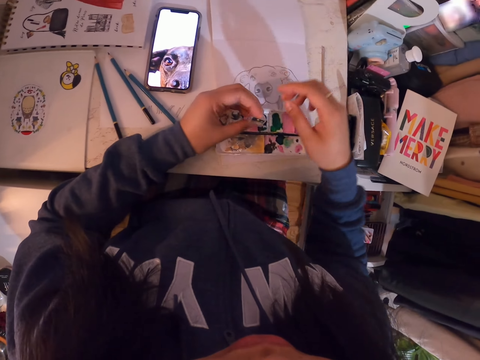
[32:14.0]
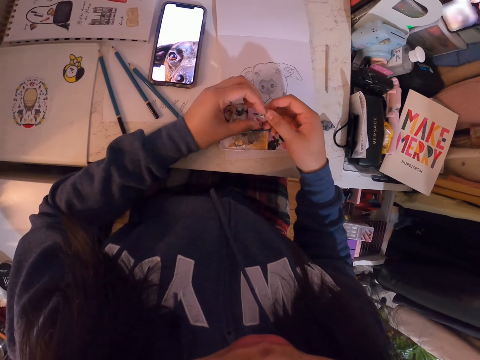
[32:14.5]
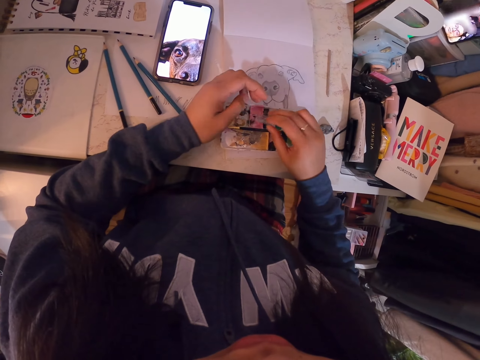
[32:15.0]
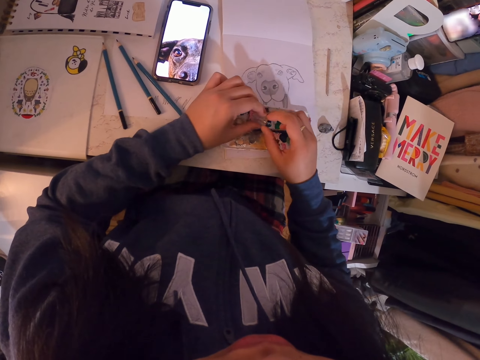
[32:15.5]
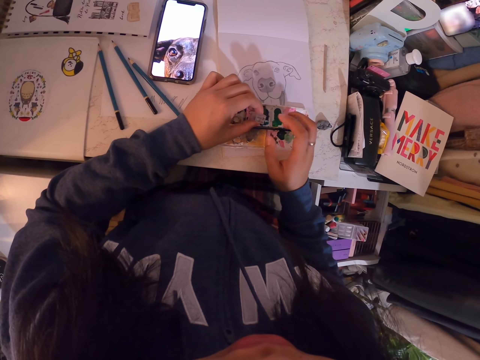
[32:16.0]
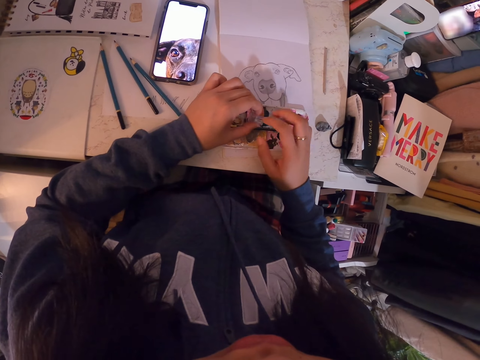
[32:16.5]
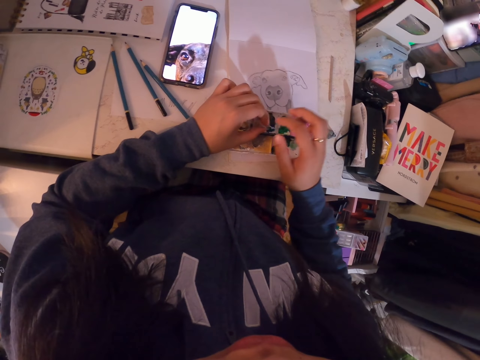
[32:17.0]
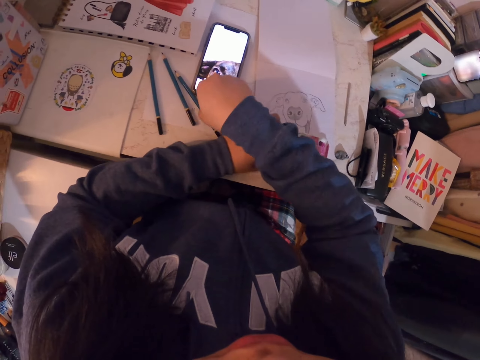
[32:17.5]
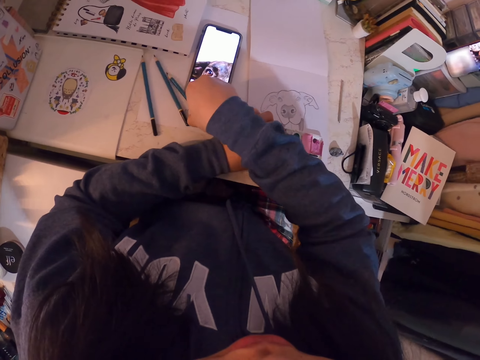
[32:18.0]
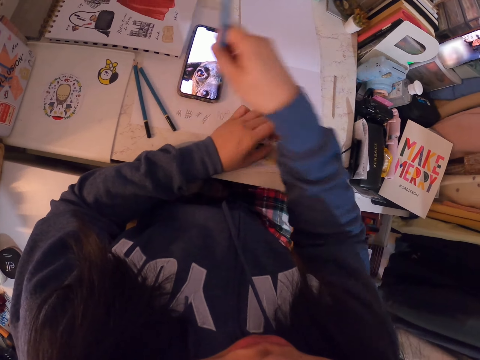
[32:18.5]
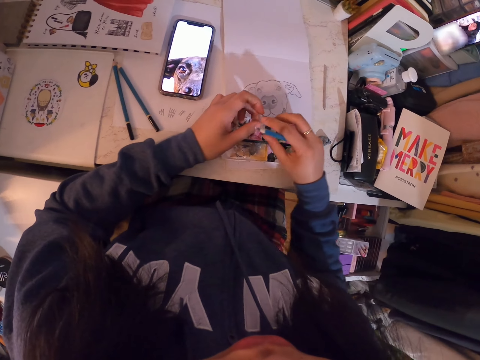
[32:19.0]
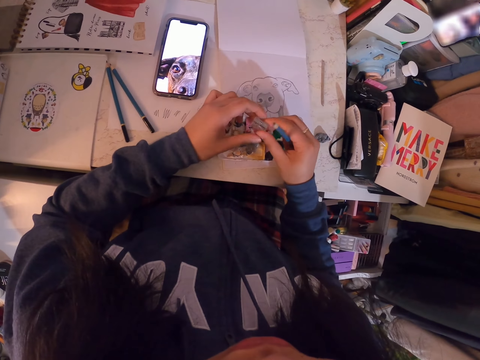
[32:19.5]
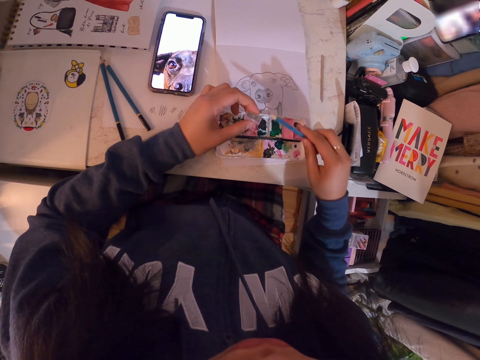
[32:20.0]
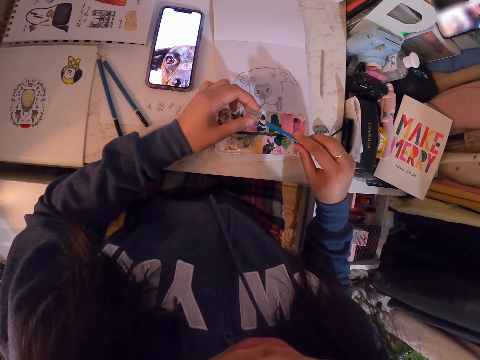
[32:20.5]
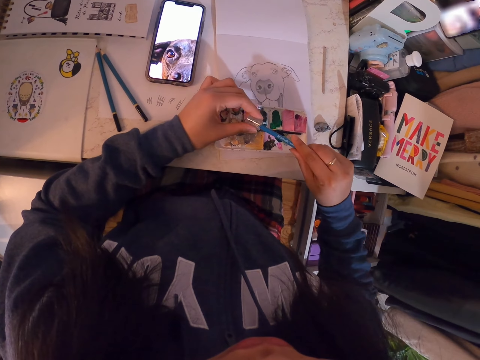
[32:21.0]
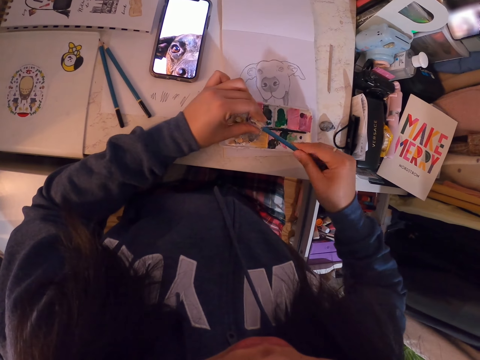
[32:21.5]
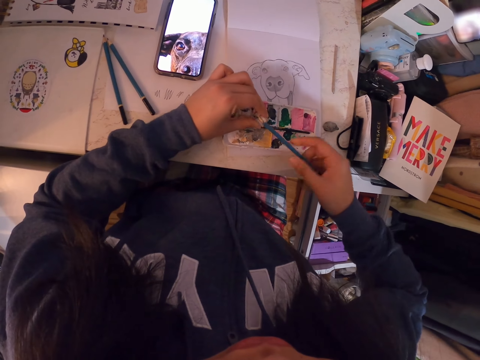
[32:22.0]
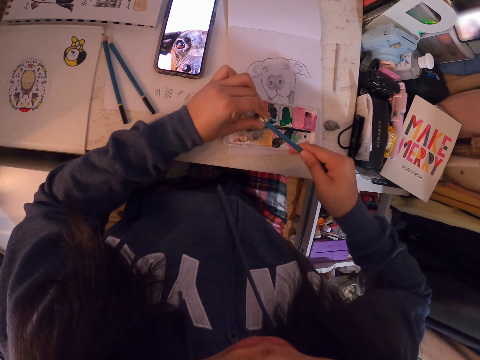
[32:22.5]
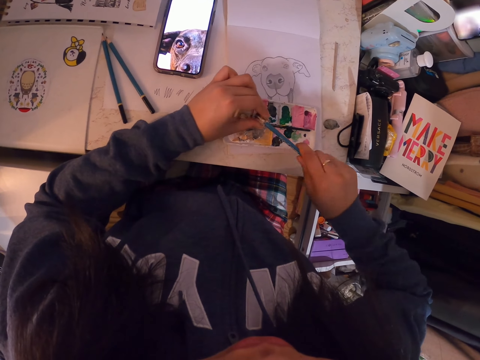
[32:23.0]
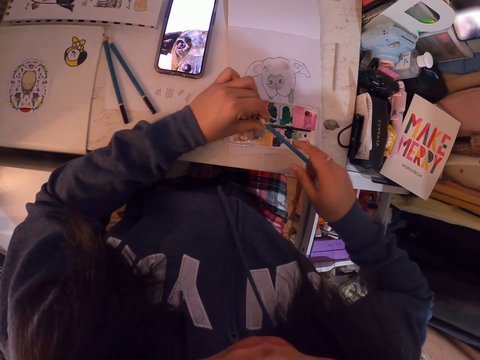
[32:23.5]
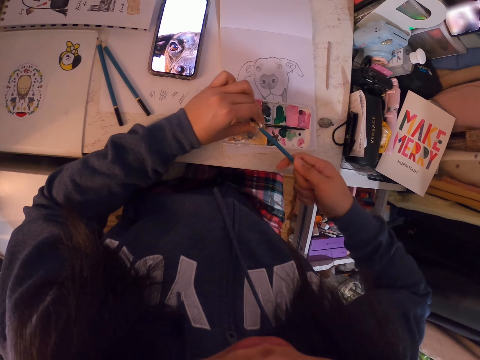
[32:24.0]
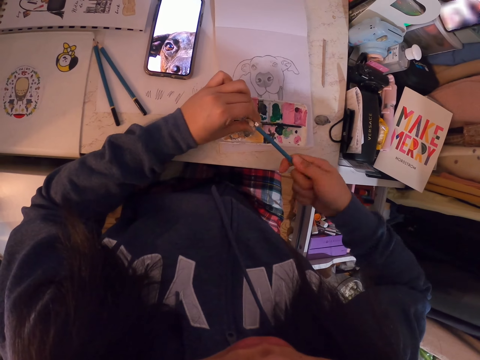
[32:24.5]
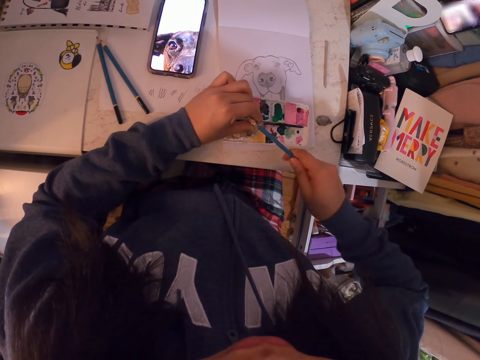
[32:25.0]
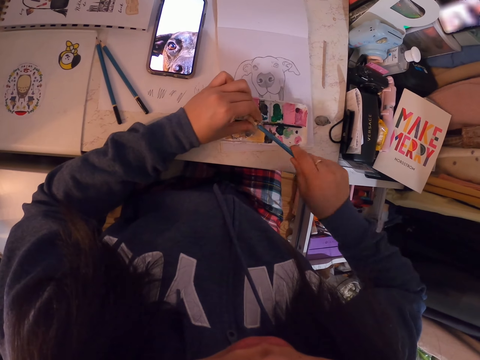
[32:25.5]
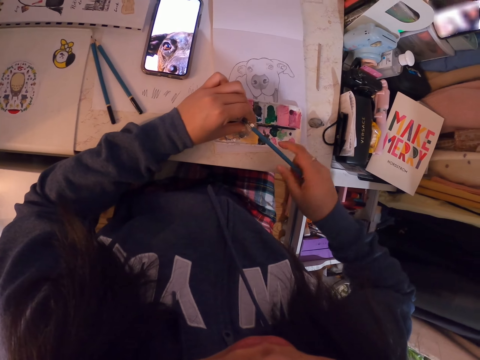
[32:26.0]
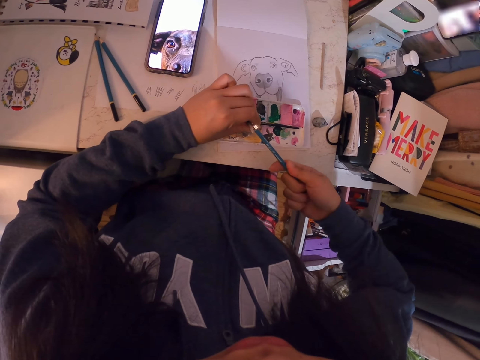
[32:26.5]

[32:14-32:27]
The camera wearer shakes the sharpener. They stare at the sharpener. They hit the sharpener. They pick a pencil. They turn the sharpener. They insert the pencil in the sharpener. They sharpen the pencil.

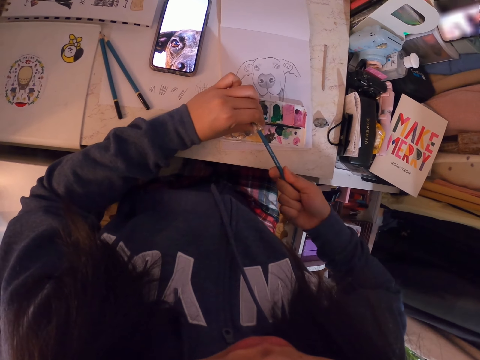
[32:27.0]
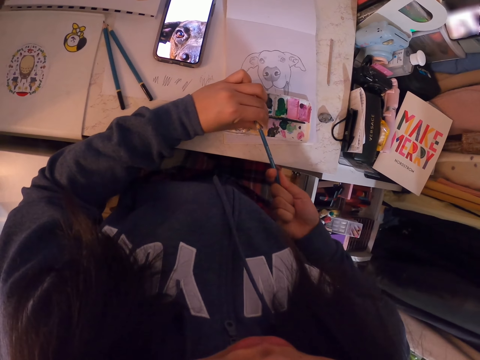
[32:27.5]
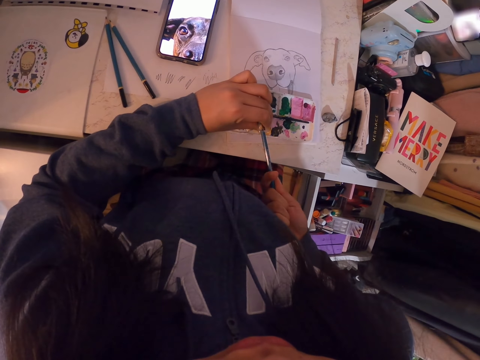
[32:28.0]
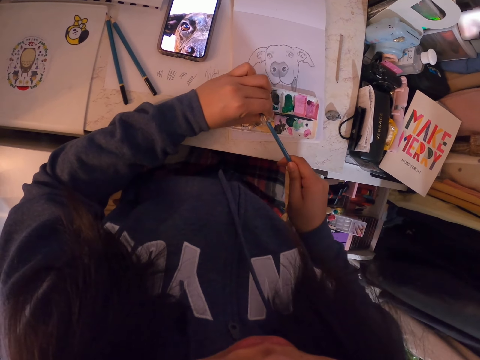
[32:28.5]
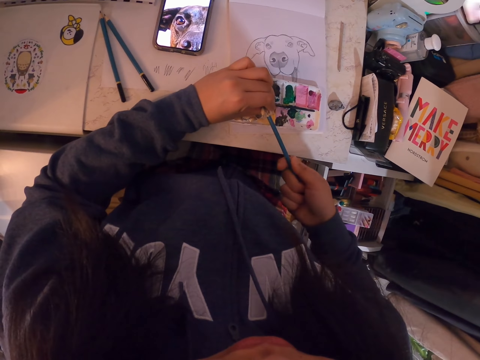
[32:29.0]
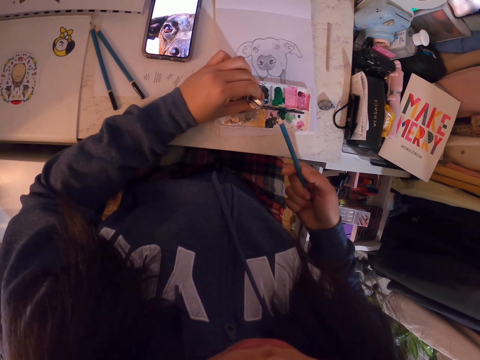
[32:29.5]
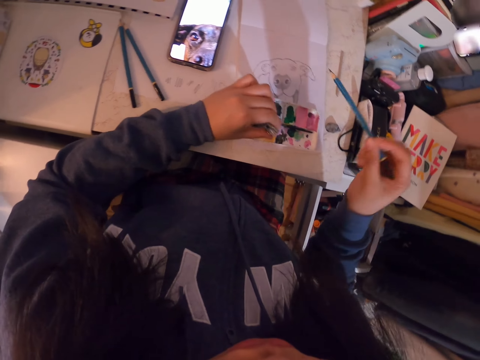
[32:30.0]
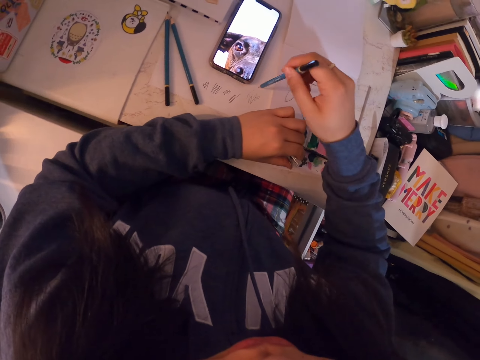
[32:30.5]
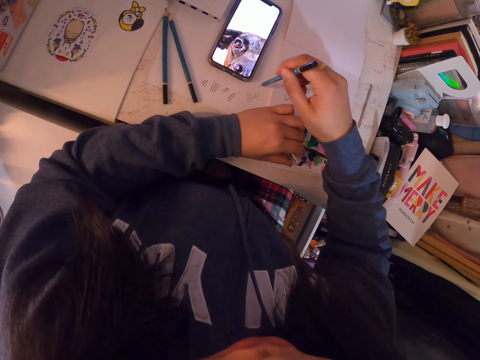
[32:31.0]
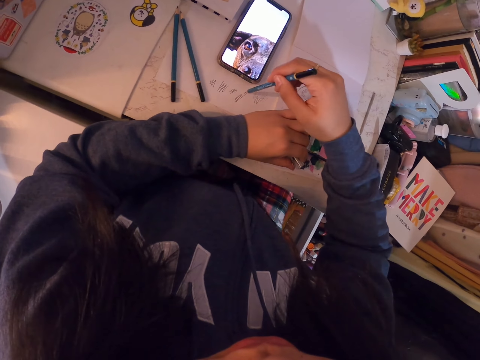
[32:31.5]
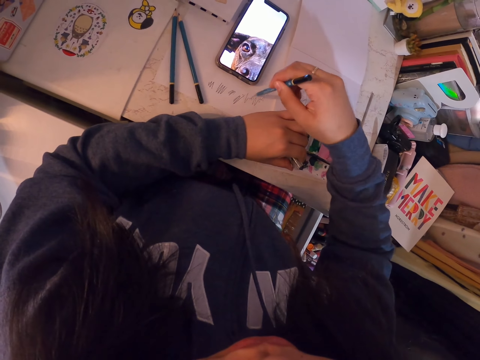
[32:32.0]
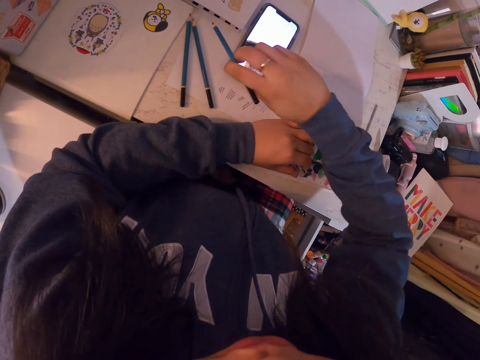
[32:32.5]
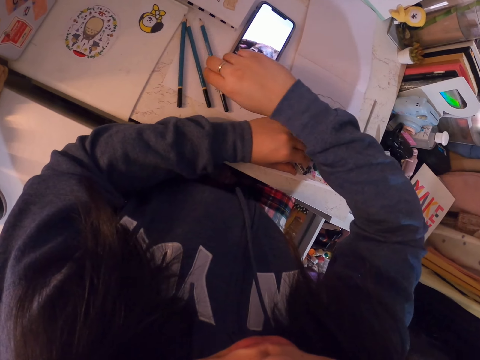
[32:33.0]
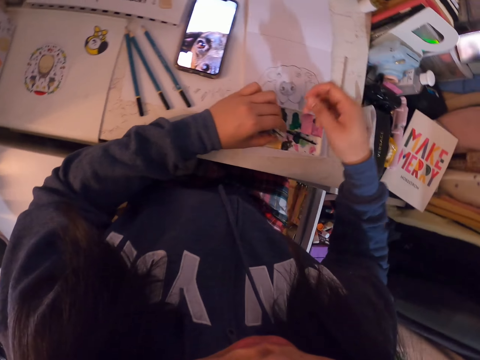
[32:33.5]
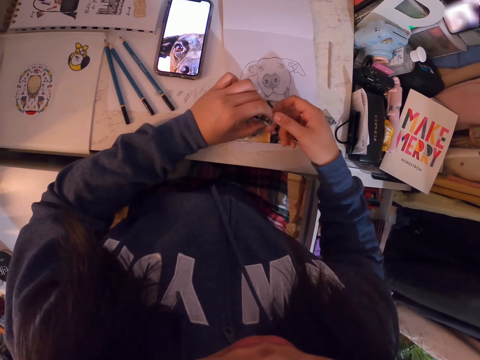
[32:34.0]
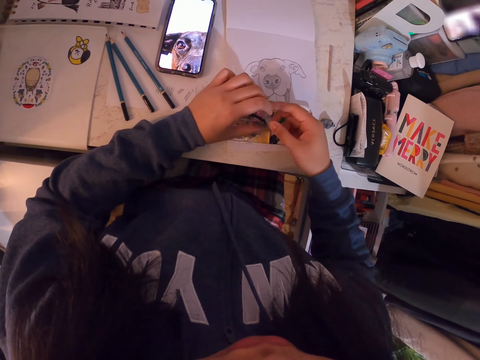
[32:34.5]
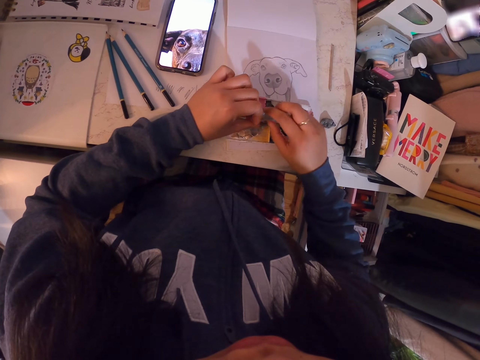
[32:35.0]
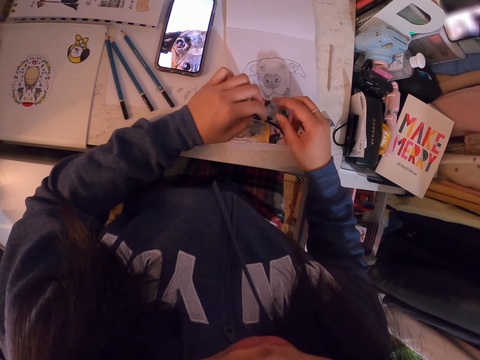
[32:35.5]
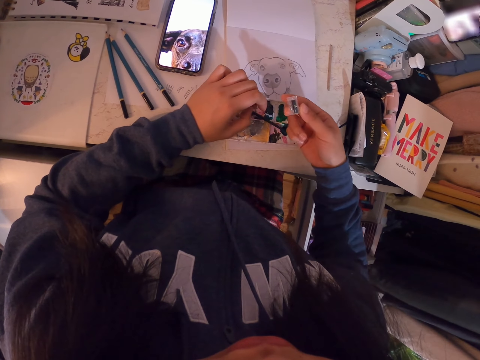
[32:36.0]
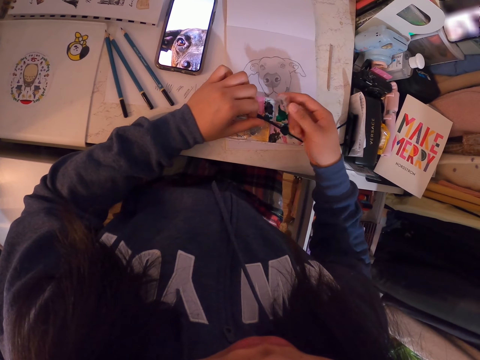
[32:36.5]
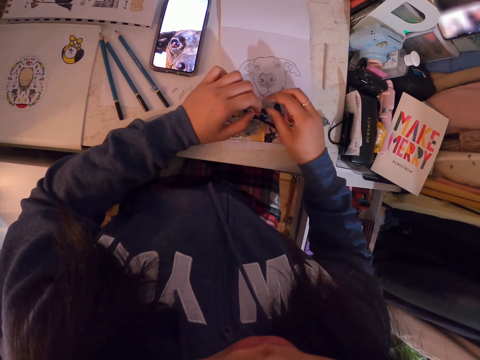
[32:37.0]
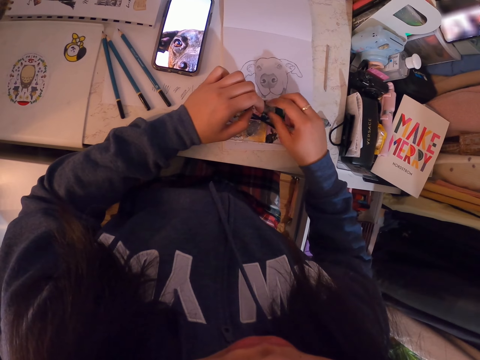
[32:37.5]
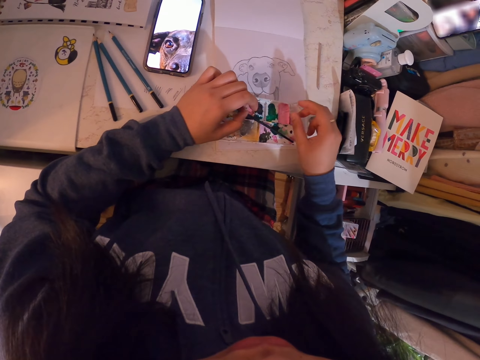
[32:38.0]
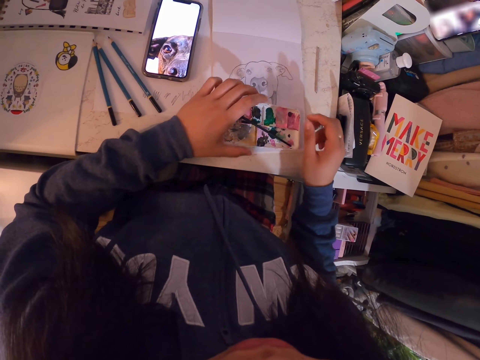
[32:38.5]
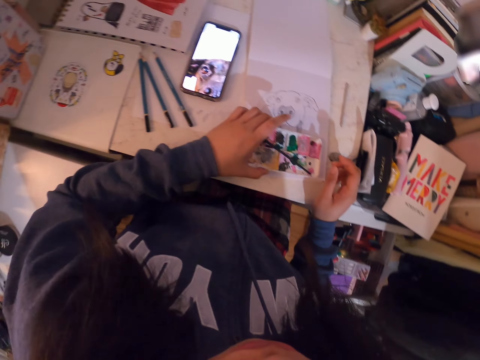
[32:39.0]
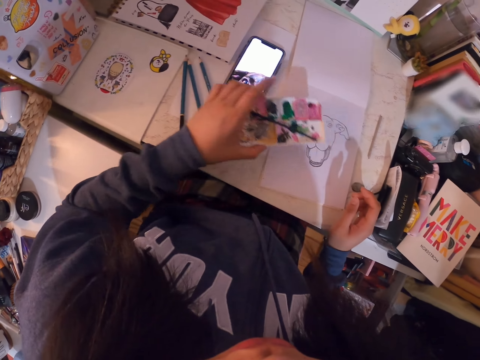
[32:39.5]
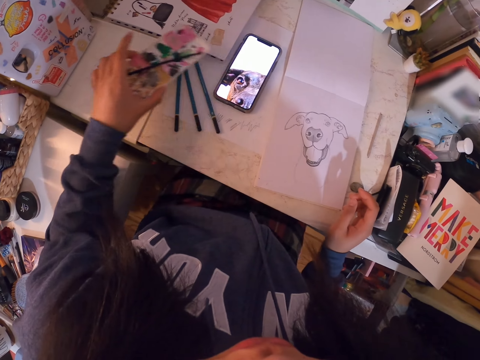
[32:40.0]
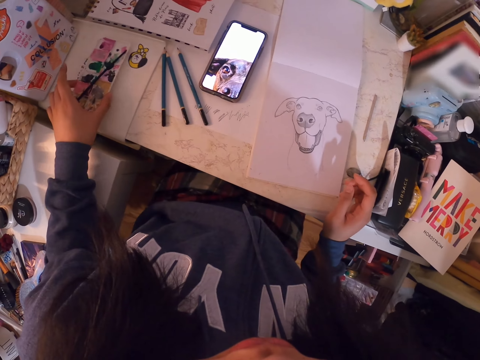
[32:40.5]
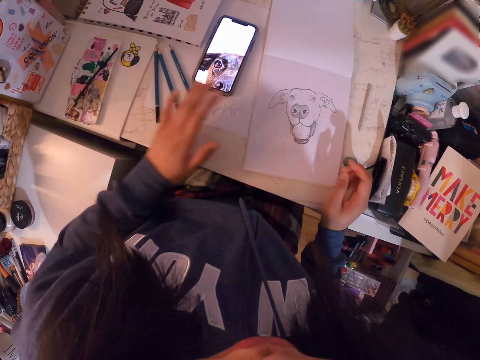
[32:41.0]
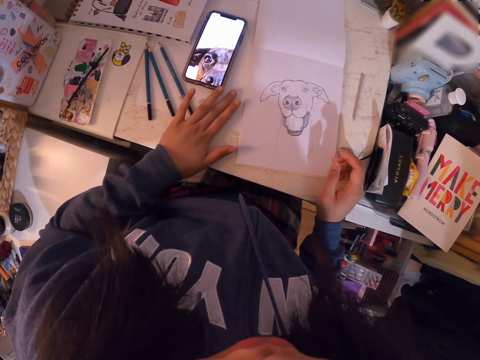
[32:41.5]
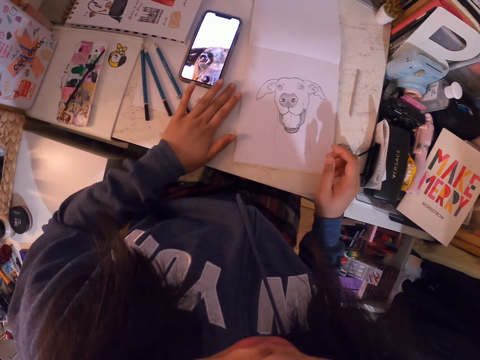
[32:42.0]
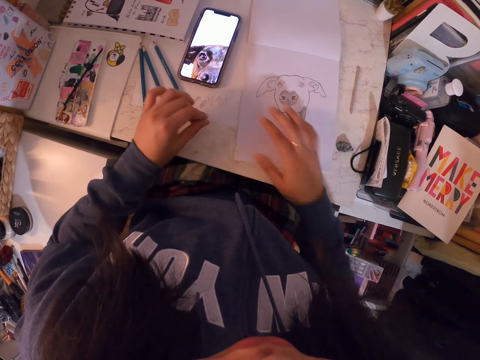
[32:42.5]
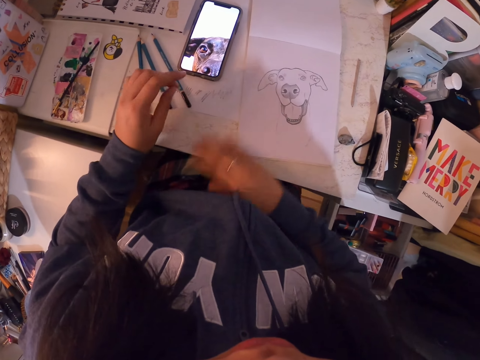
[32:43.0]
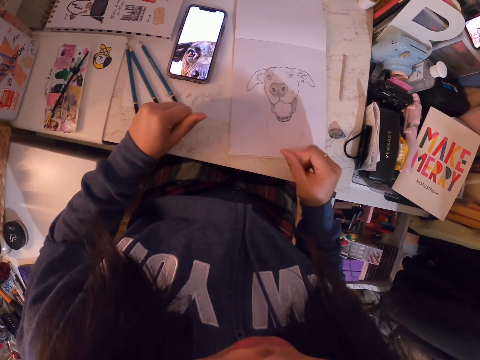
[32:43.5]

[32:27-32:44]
The camera wearer removes the pencil from the sharpener. They draw on the book. They place the pencil down. They shake the sharpener. They stare at the sharpener. They shake the sharpener again. They pick something. They hold the sharpener kit. They place the sharpener kit aside. They move dust with the left hand. They wipe the table.
